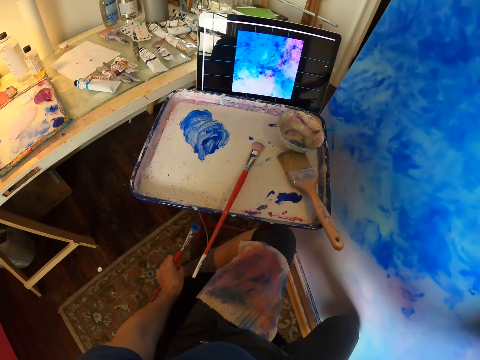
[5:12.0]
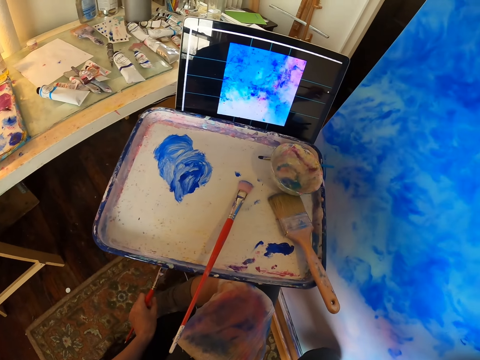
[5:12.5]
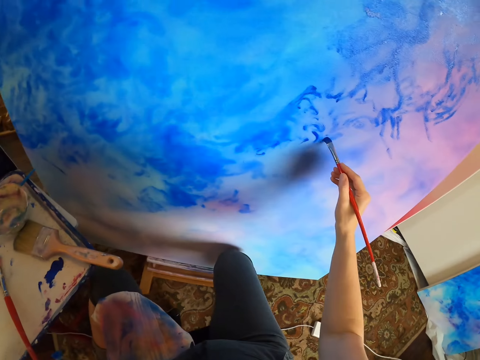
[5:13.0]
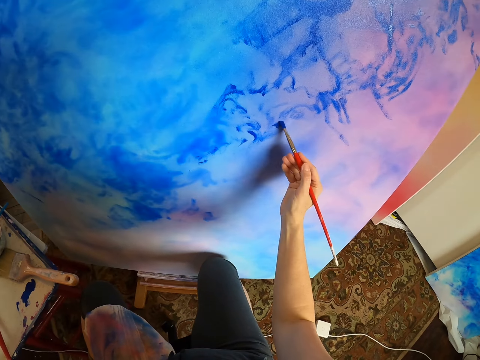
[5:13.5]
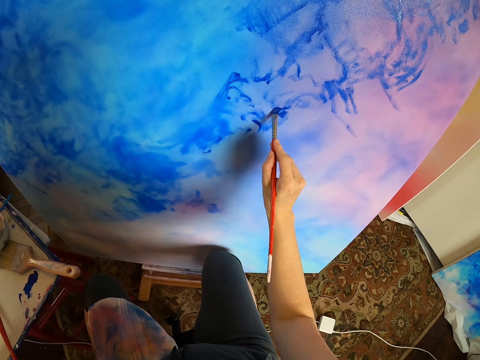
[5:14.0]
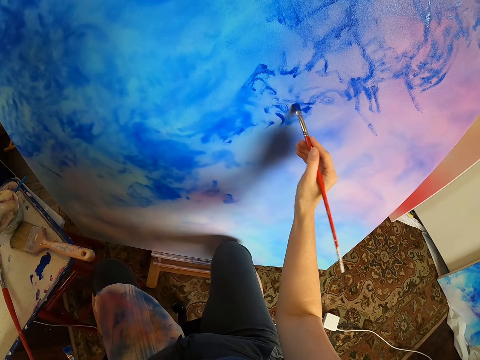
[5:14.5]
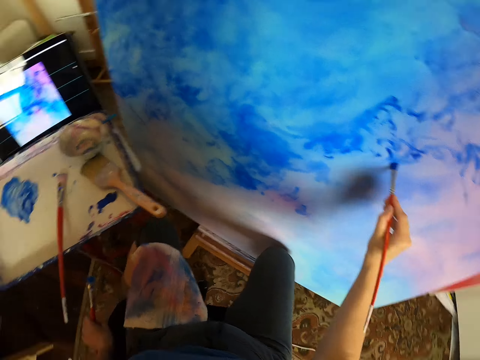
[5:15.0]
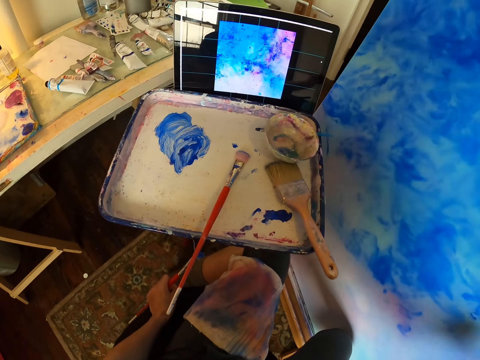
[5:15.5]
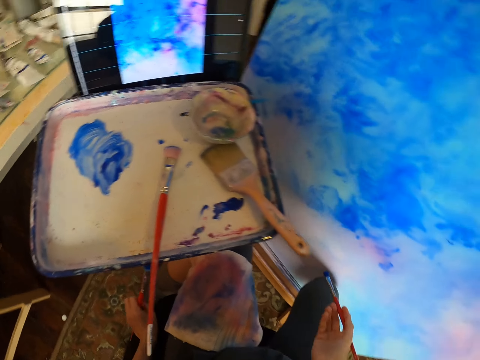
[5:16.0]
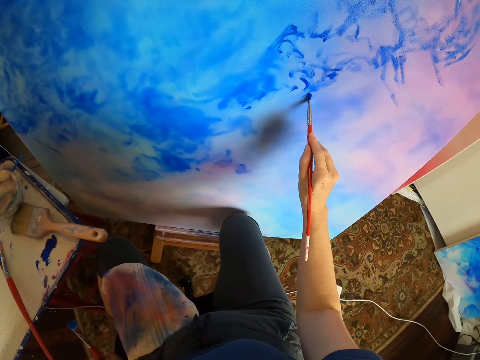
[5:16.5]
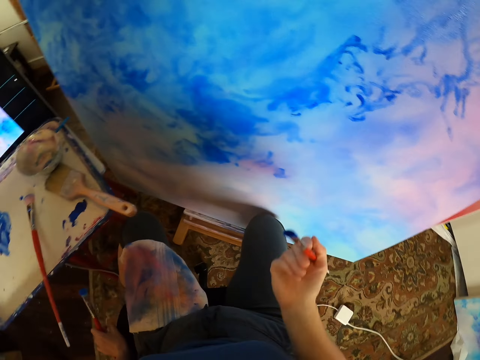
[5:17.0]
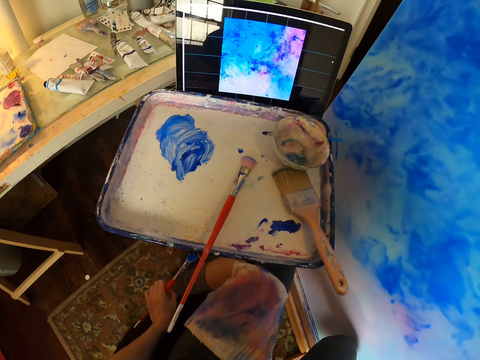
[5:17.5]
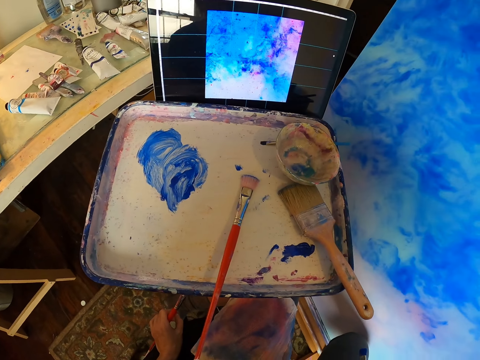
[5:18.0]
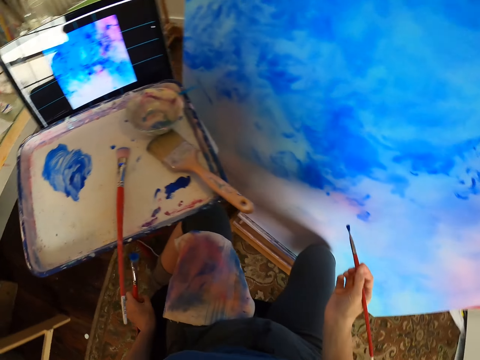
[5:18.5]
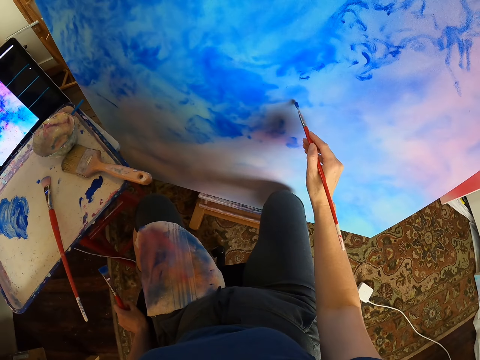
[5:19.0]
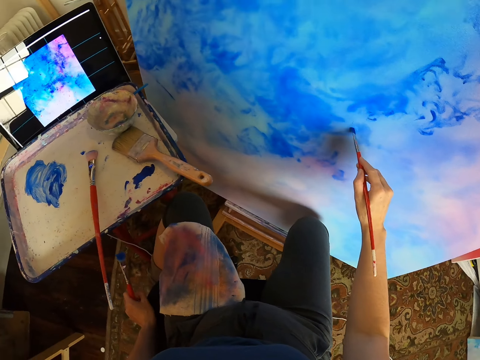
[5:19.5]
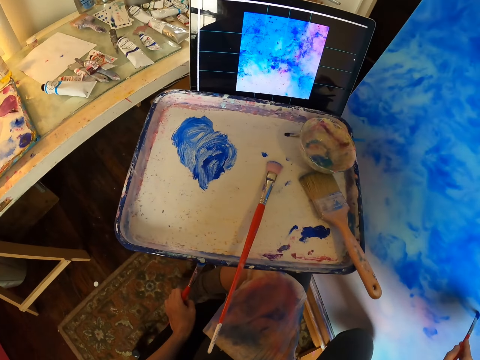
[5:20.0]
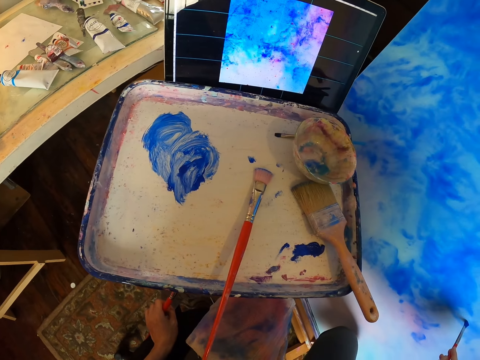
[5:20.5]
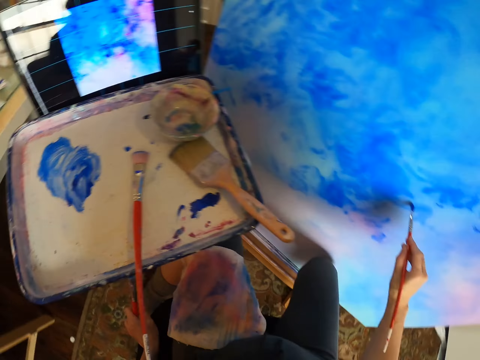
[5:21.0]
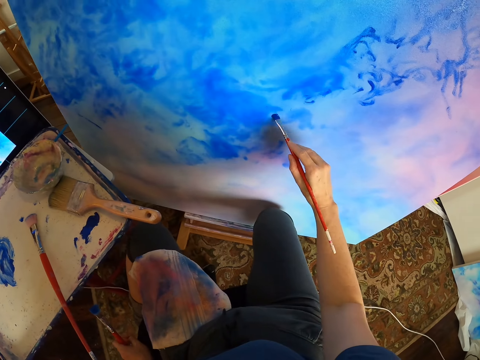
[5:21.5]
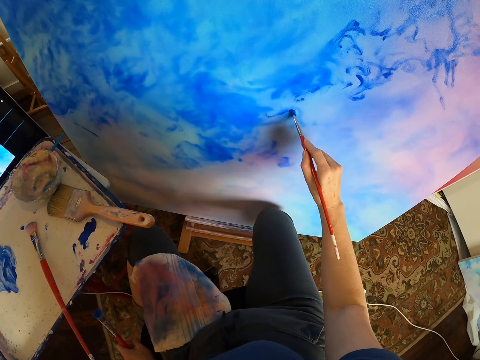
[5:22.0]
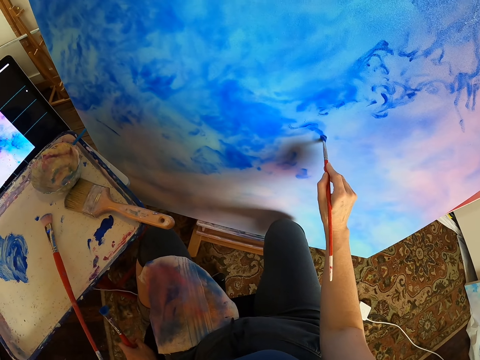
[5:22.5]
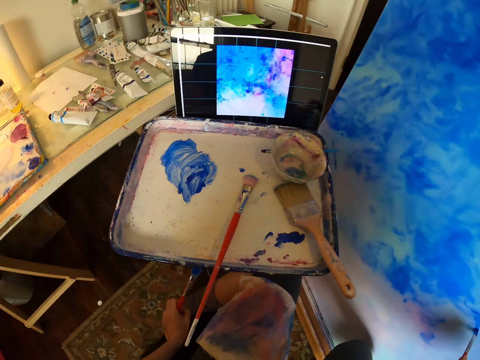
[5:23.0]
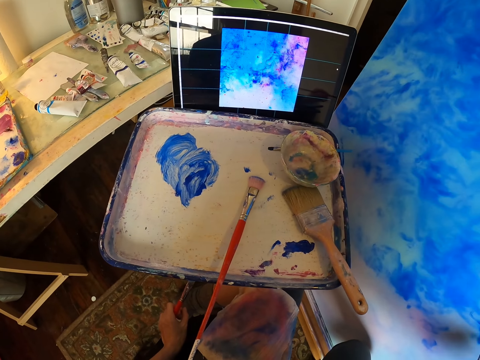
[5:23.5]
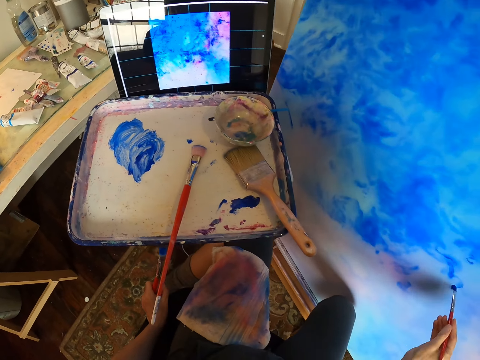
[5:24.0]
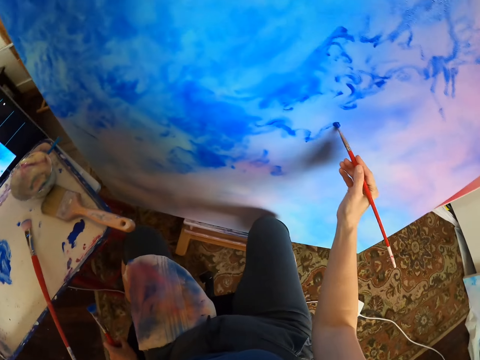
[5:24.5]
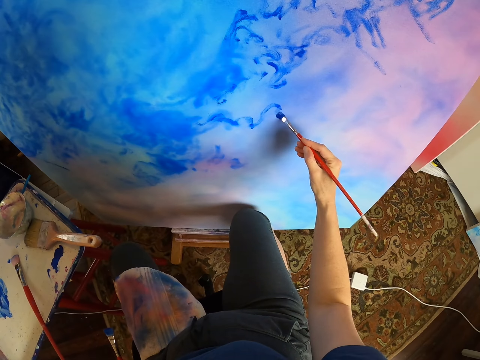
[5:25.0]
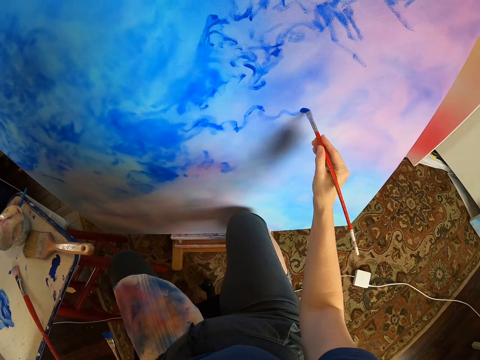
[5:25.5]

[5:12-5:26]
The camera wearer paints a canvas with a paint brush. They stare at the laptop. They paint the painting with the brush.

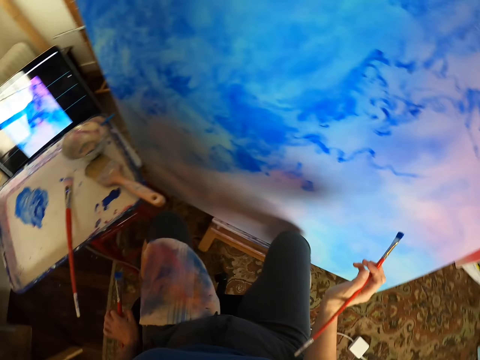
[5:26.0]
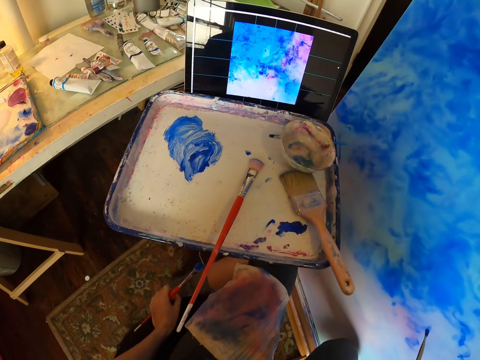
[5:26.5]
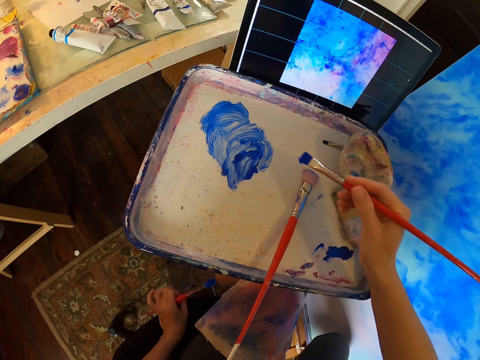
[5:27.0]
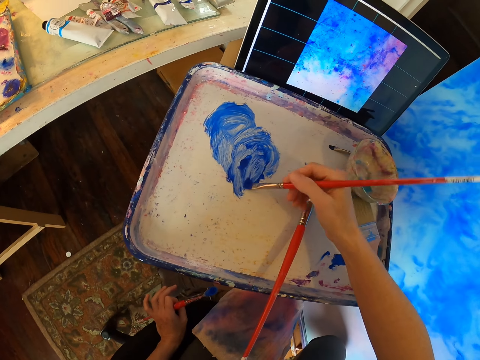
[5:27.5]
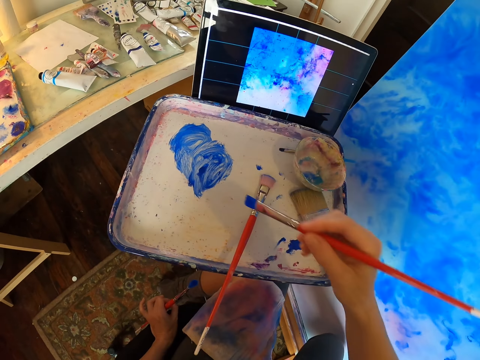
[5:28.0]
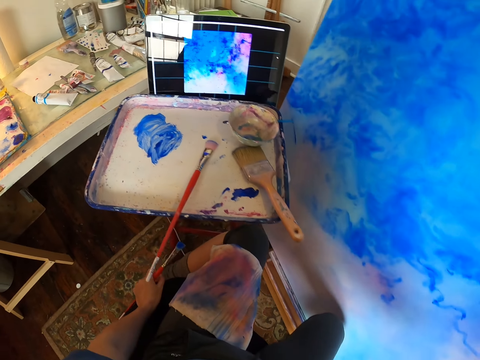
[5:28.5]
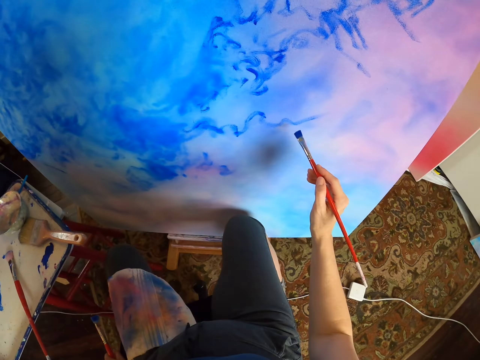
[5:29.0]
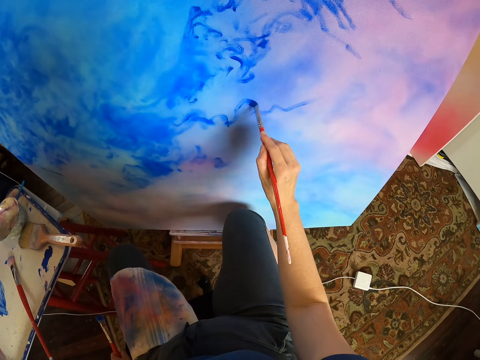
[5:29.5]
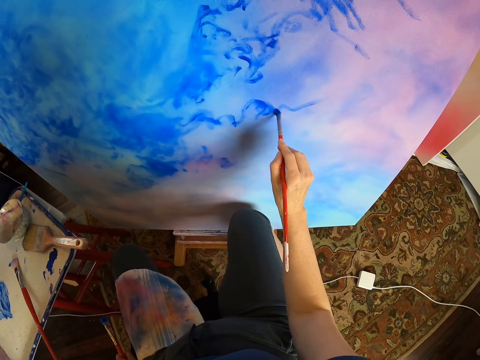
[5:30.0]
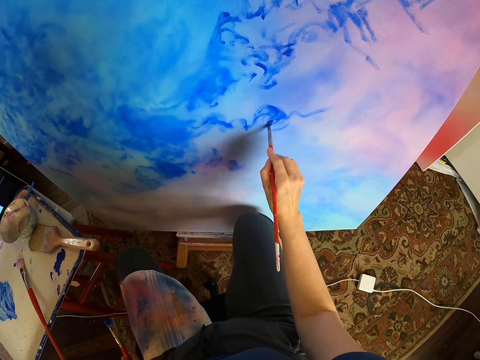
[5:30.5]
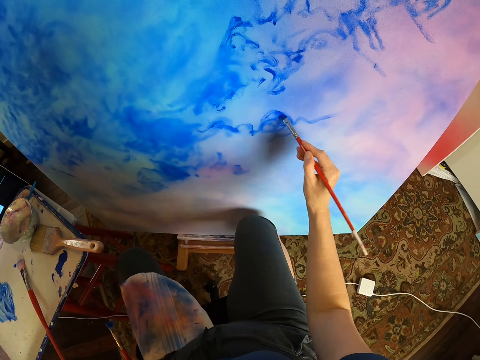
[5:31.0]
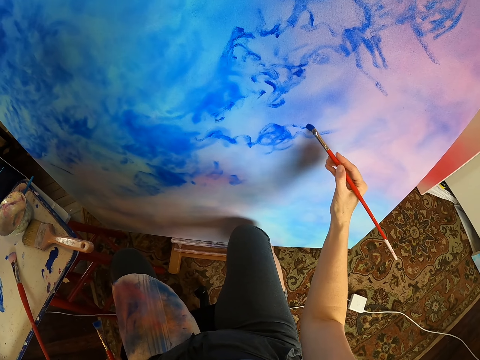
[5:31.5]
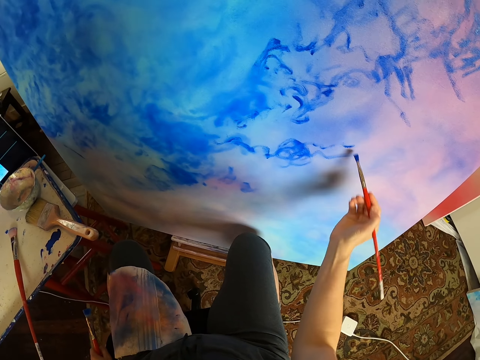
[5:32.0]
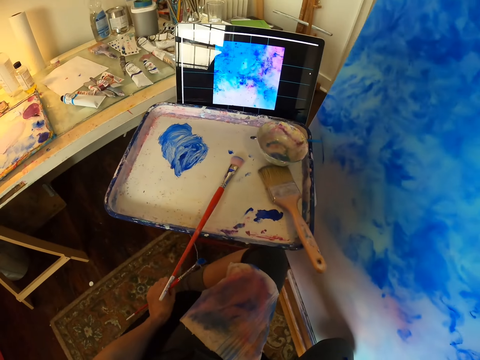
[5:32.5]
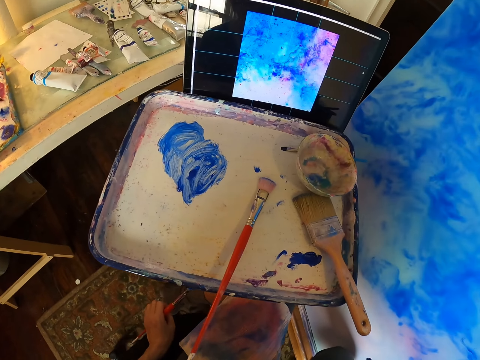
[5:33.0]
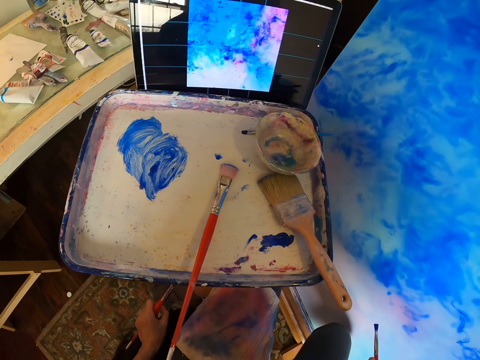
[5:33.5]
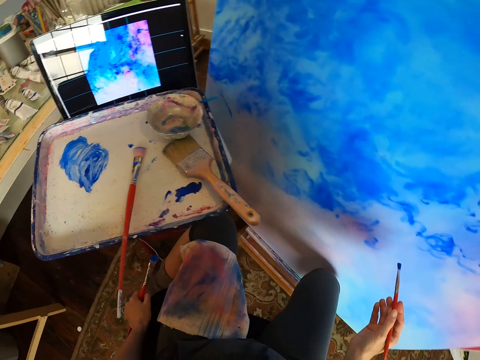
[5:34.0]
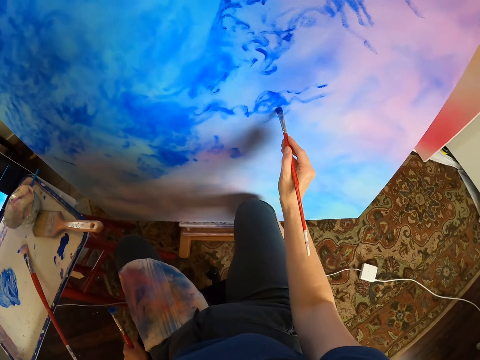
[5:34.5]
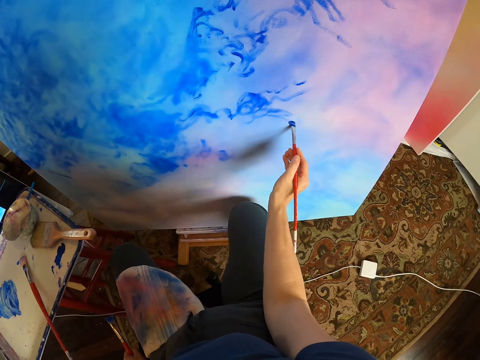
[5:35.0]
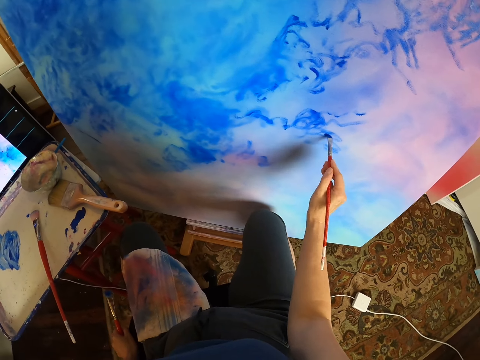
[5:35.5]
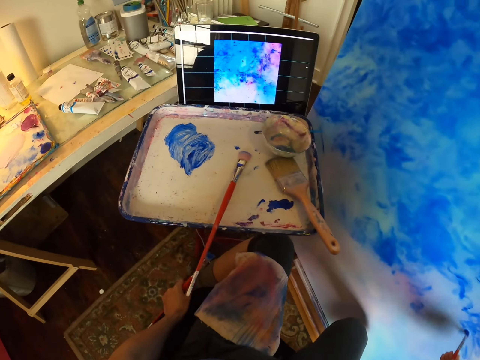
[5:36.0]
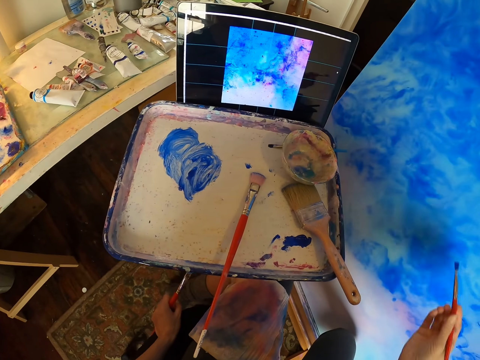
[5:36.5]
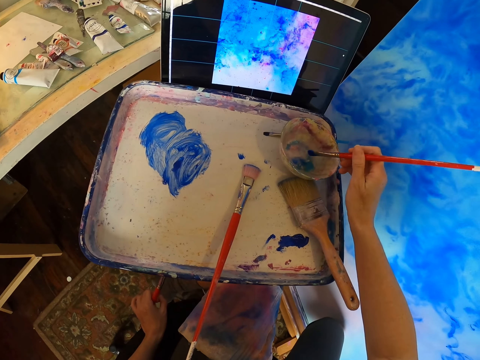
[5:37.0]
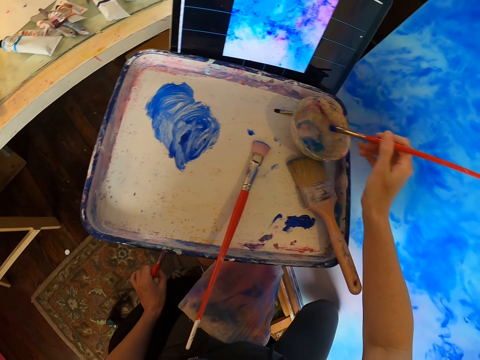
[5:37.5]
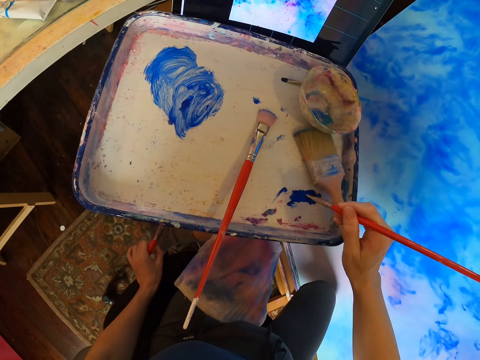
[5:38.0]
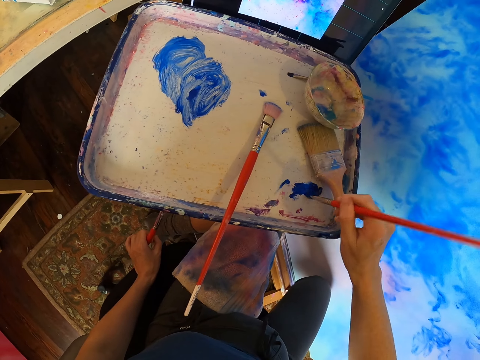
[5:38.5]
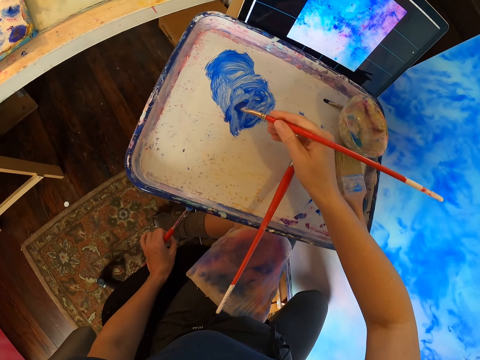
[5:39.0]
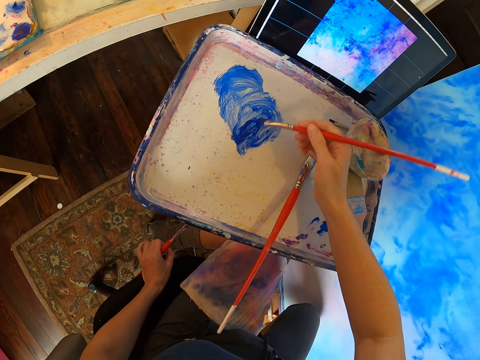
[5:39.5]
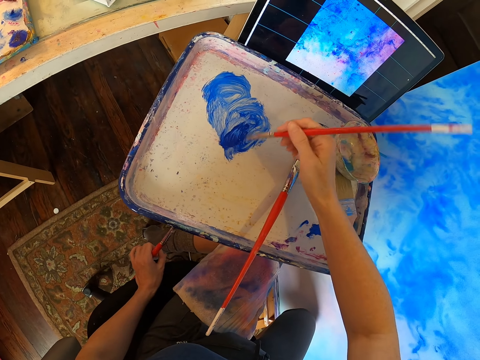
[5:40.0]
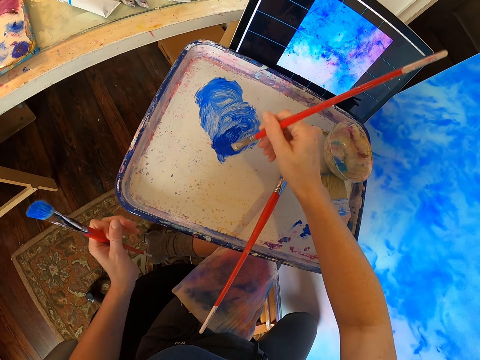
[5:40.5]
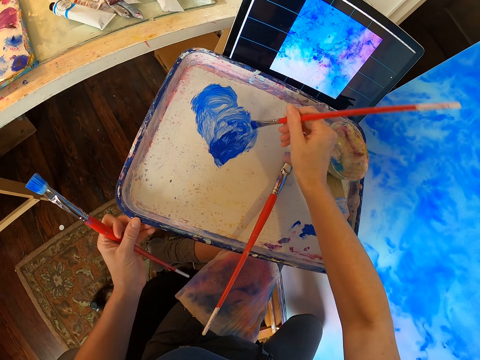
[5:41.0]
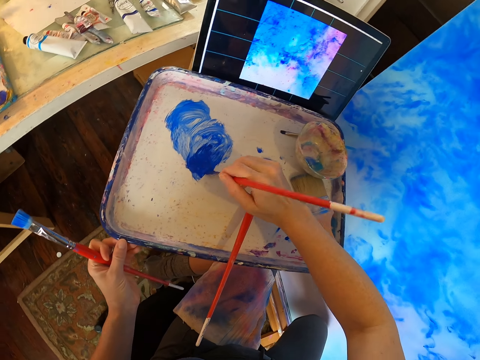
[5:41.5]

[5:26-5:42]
The camera wearer rubs the brush on the paint. They pick the paint with a paint brush. They paint a canvas with the paint brush. They stare at the laptop. They look at the canvas. They paint the canvas with the paint brush. They pick the paint with the paint brush and rub the brush on the paint.
